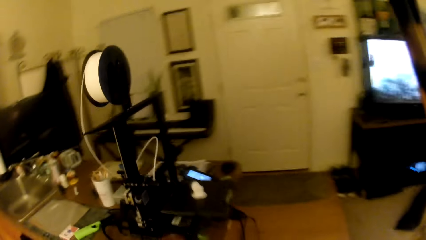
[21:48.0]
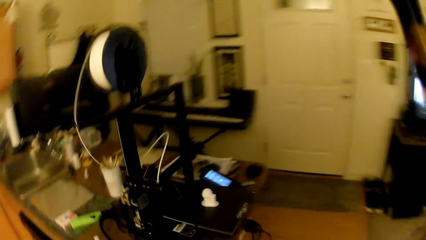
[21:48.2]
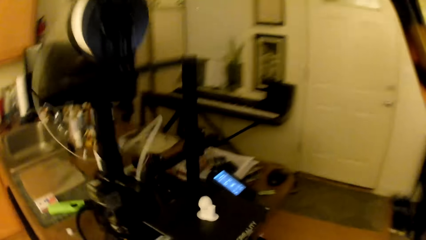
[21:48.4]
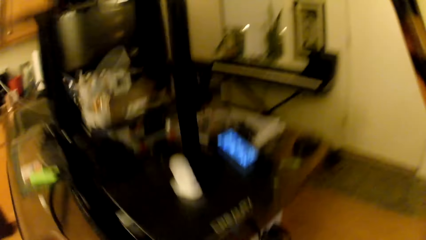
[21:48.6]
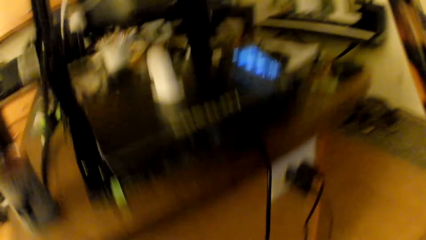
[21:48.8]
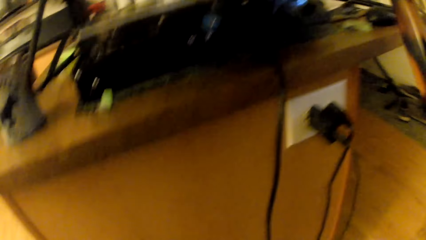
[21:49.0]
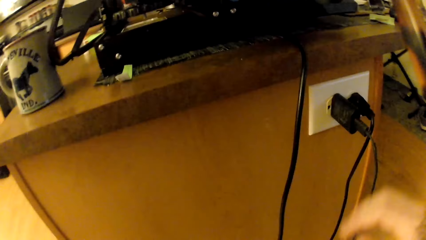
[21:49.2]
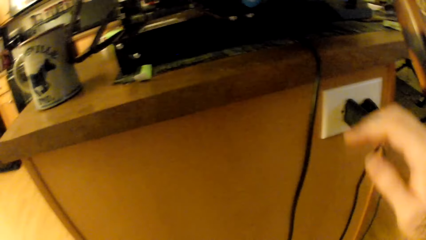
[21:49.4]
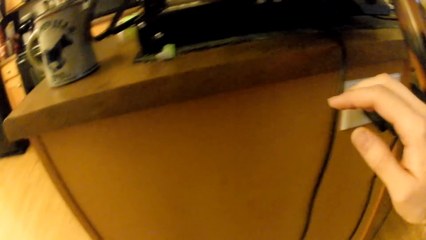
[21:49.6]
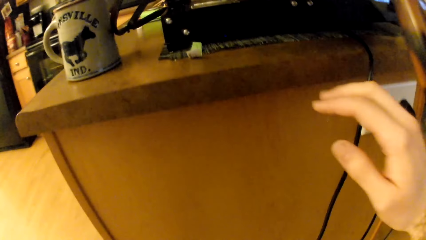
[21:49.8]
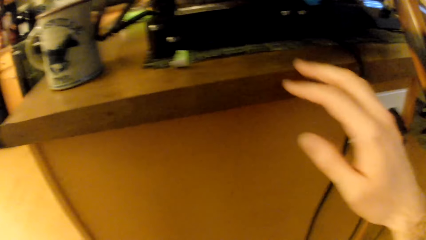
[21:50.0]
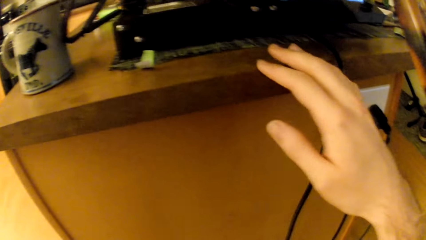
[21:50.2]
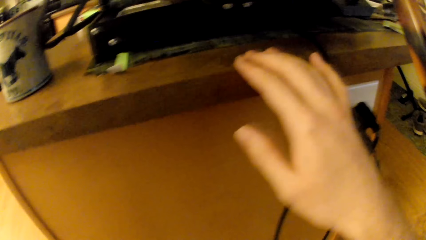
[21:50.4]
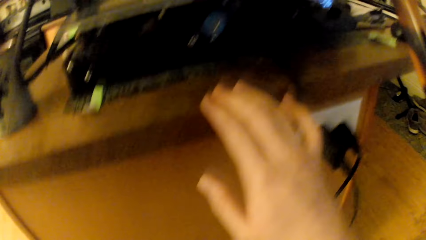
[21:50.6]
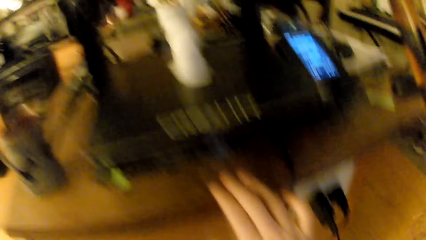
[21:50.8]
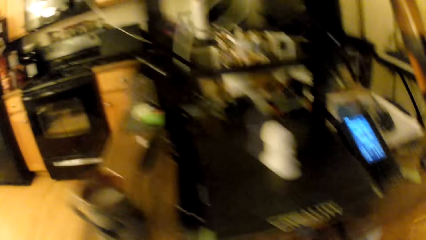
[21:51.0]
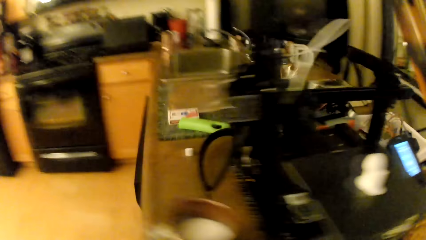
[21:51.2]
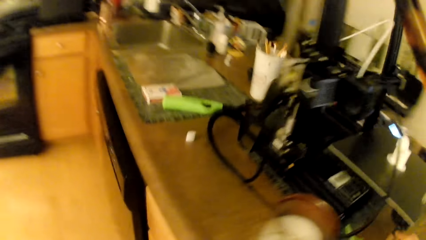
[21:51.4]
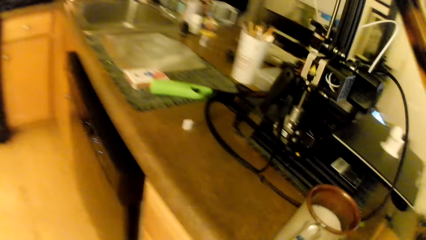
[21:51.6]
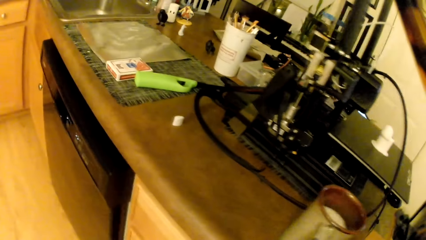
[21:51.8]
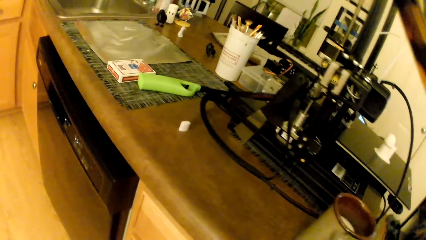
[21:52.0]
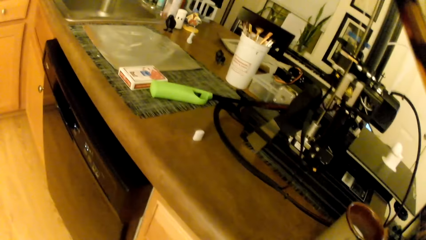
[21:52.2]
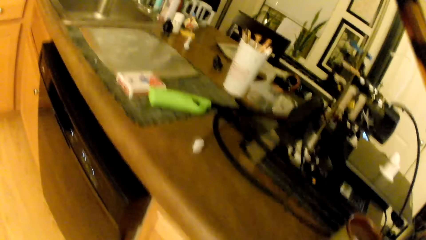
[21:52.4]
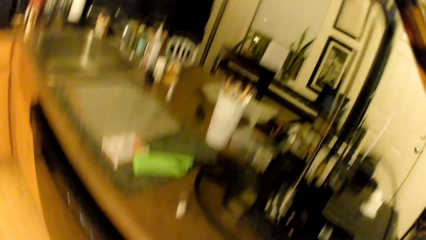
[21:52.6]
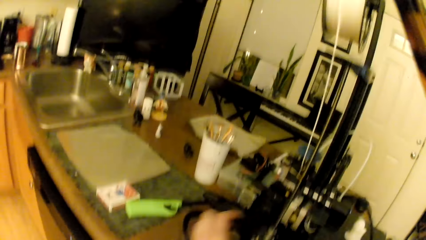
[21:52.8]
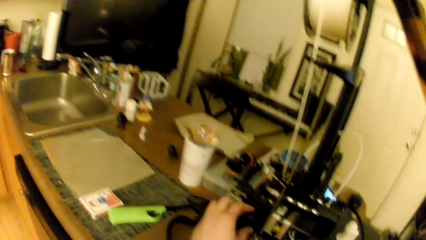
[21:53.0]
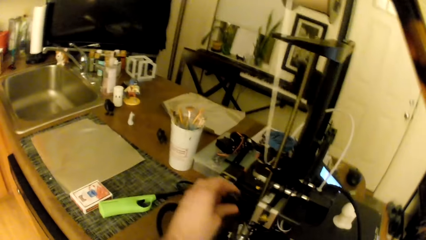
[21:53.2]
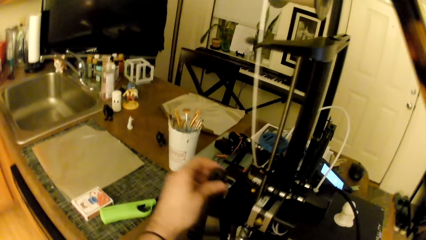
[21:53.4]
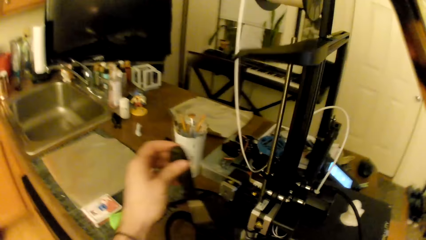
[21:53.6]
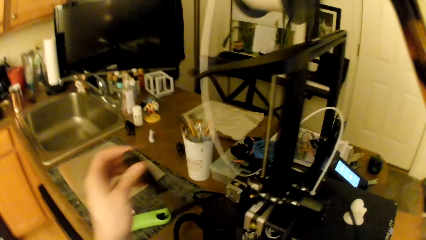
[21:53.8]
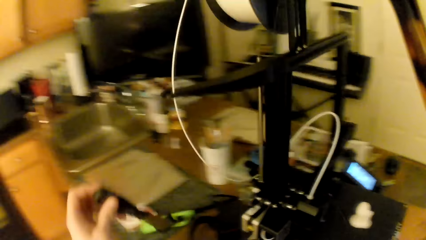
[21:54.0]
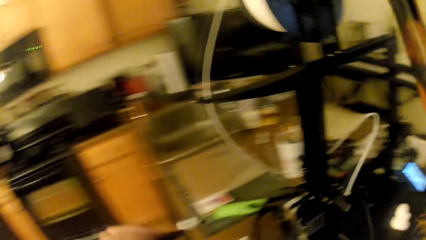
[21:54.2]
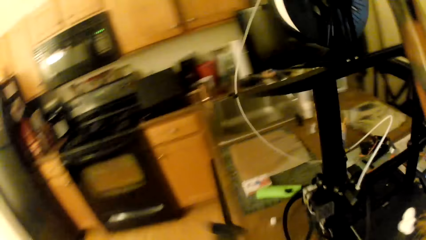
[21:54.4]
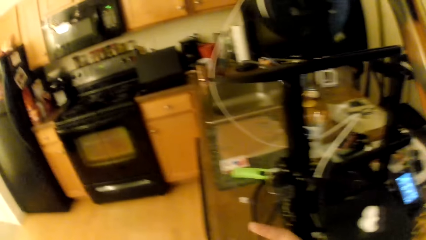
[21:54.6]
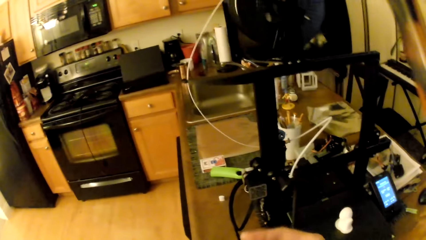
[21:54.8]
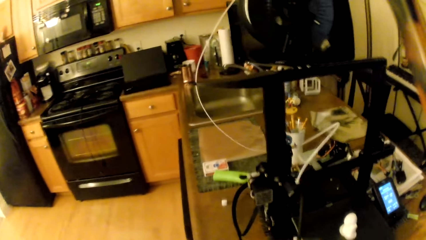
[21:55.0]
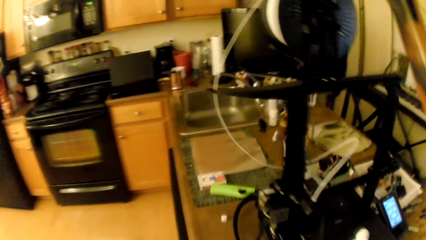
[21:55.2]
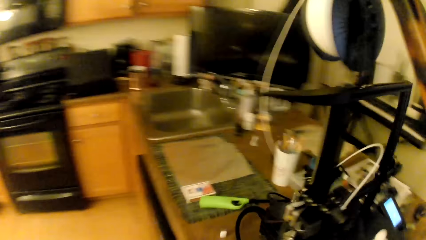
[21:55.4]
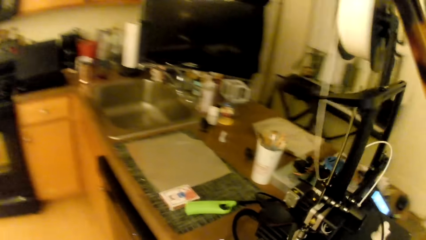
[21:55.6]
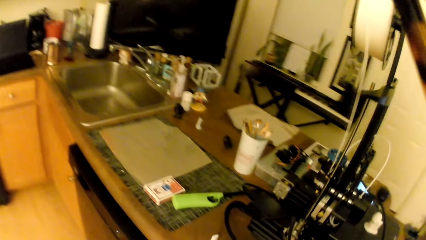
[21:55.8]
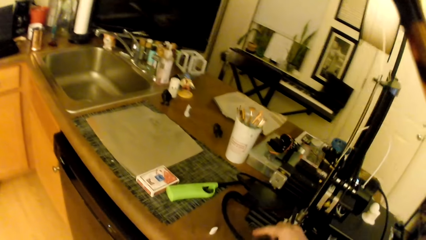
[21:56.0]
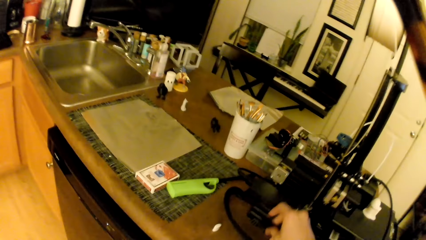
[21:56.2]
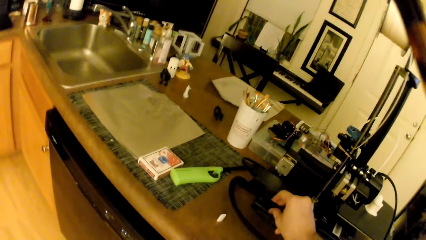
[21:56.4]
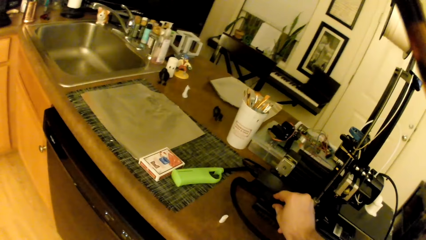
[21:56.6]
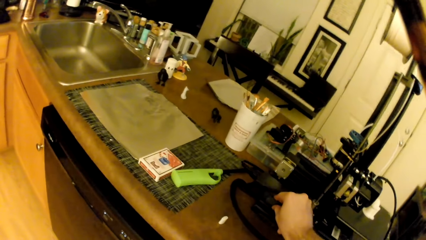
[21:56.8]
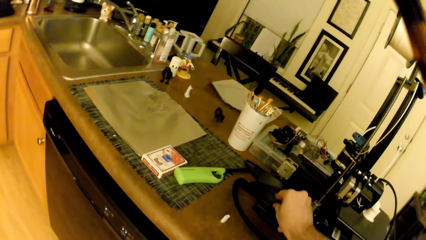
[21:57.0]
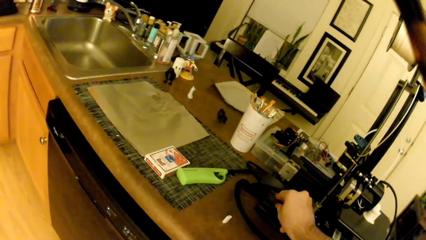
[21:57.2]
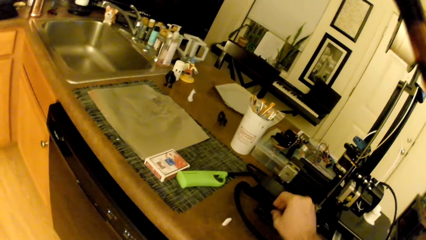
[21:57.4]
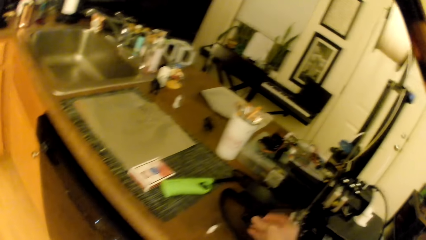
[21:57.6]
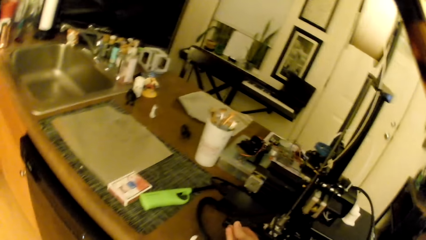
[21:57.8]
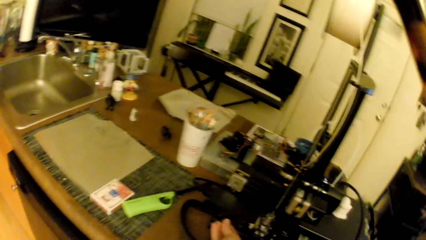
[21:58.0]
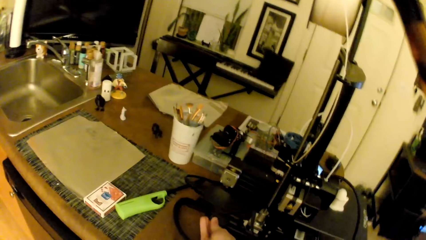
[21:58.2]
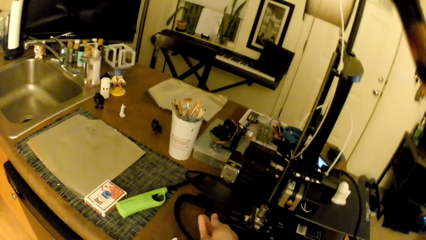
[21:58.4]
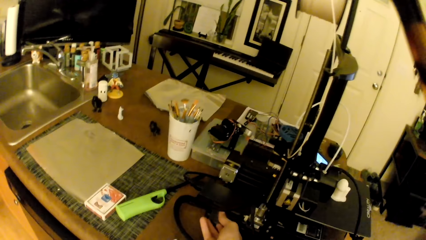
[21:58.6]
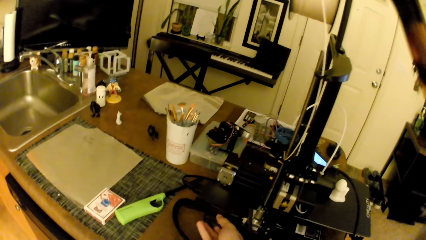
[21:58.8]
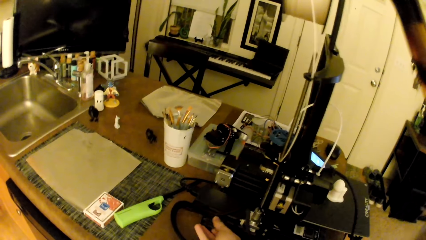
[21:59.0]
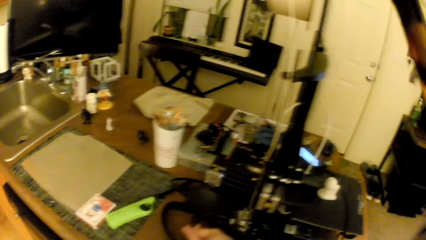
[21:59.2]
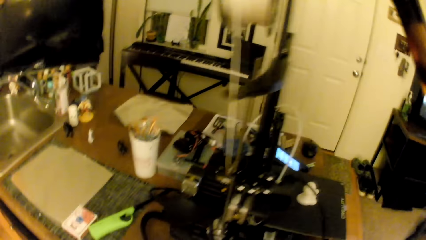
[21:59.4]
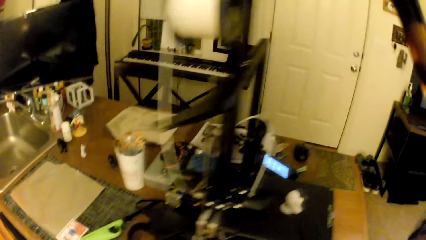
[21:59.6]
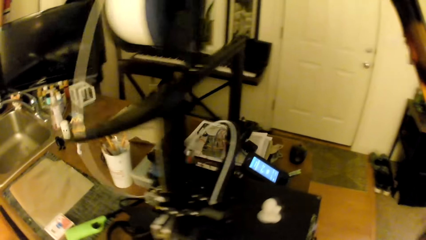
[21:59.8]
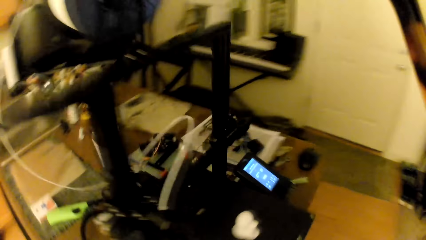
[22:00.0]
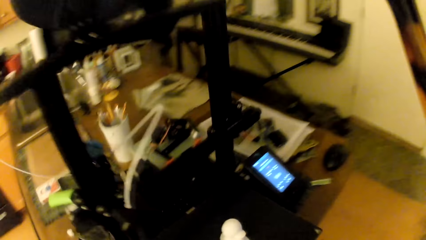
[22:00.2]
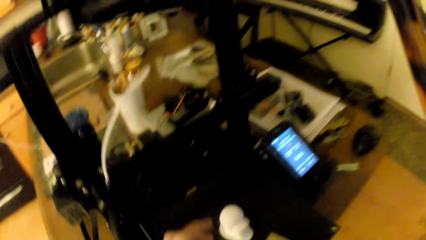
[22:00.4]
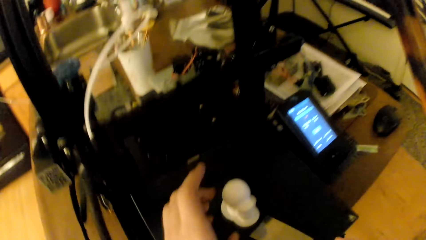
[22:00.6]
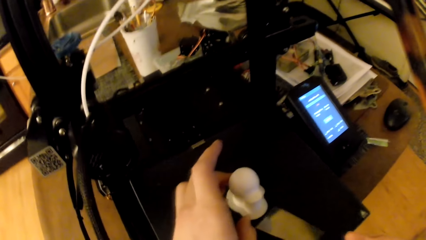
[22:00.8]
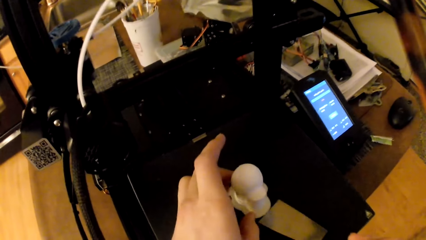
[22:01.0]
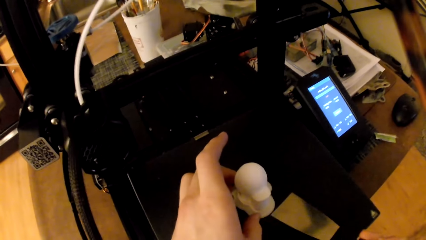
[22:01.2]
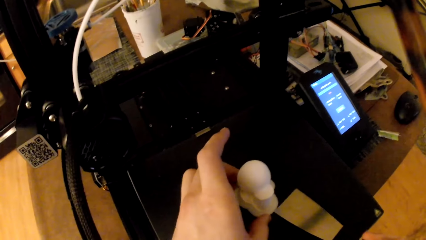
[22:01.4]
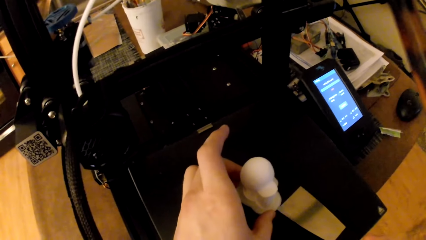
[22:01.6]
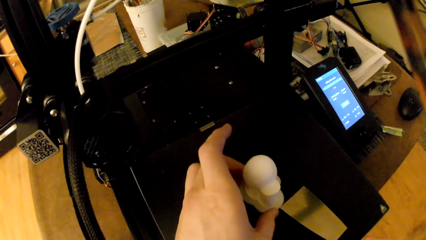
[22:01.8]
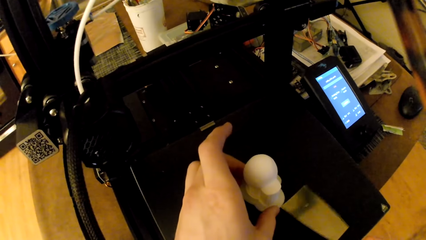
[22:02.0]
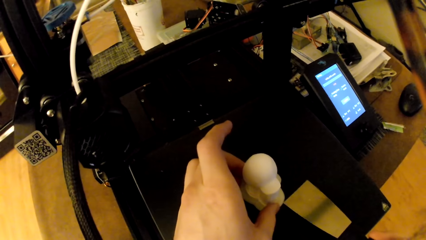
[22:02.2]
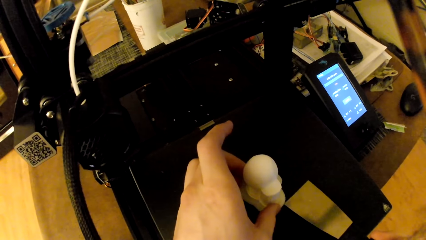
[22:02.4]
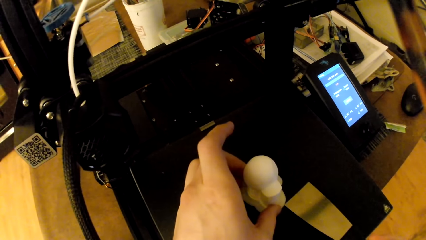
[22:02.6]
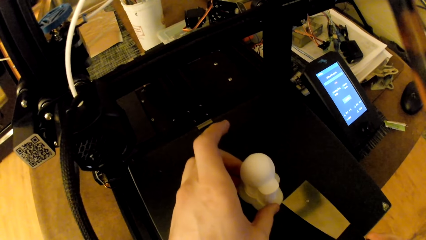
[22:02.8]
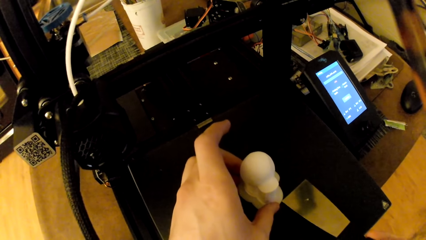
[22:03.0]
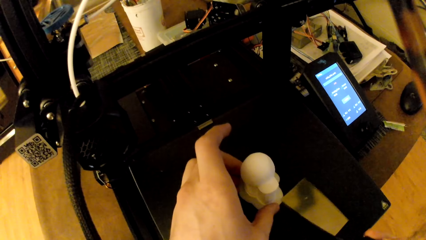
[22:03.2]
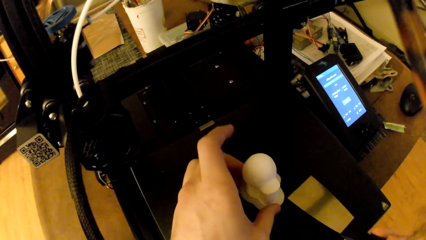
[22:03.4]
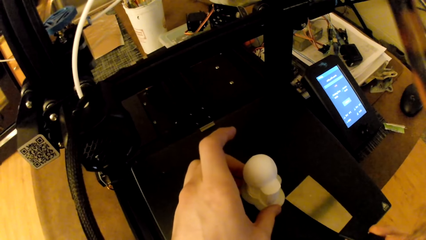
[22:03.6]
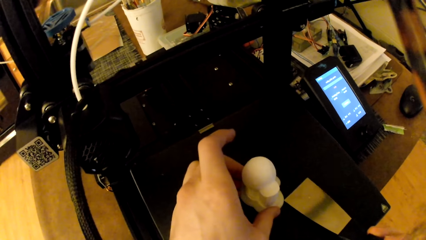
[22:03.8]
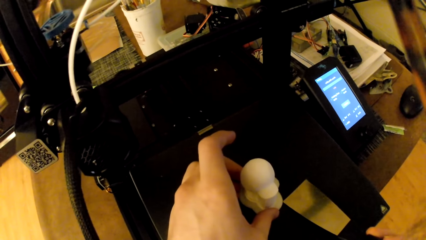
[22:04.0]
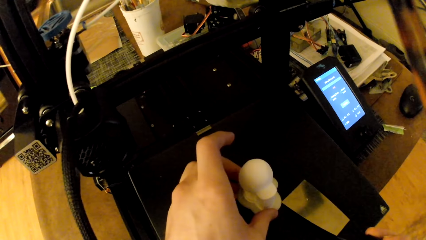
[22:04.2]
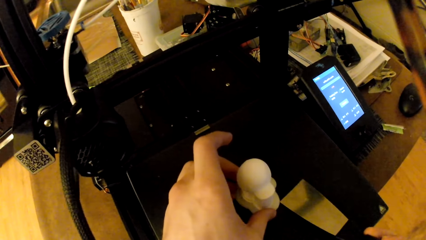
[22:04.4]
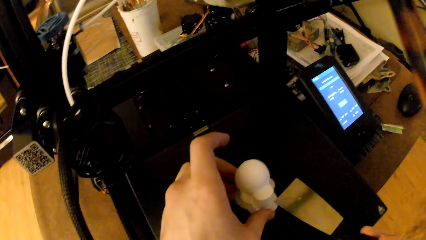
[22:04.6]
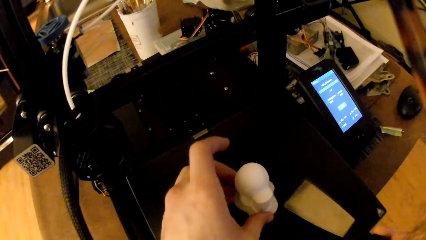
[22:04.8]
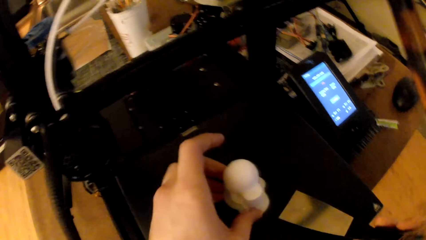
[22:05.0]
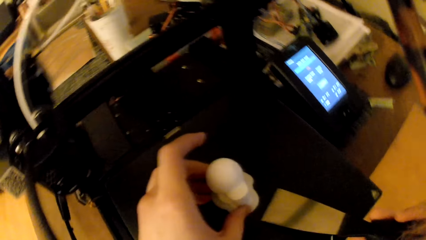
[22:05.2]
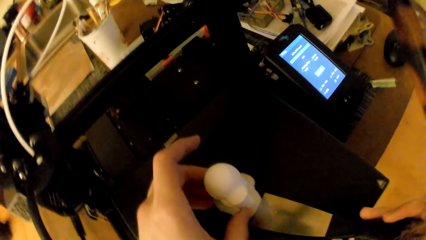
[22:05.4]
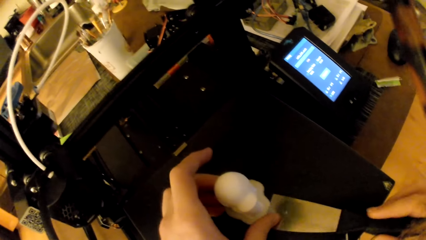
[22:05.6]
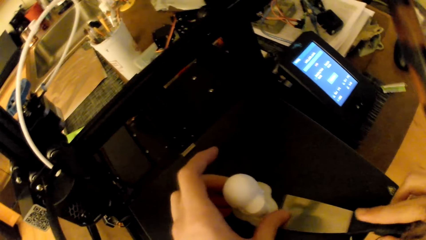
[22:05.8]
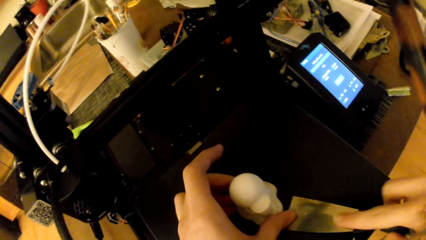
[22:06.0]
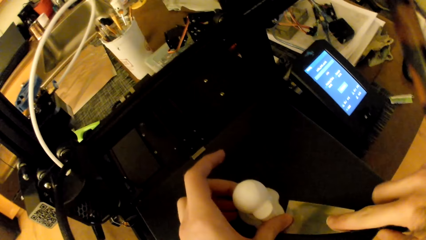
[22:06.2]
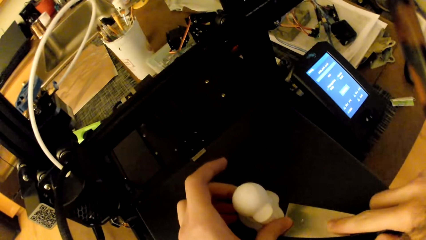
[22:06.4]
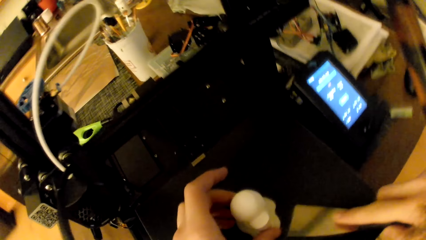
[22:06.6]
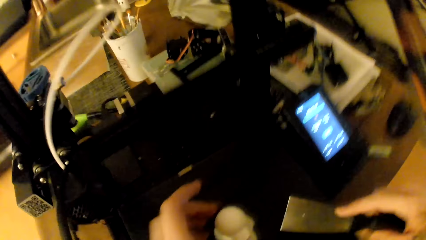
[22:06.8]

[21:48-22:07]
The camera wearer fixes something. He picks up a pallet knife from the table with his left hand. He adjusts a black object on the table with his right hand. He works on the white toy with the pallet knife in his right hand. He removes the doll on the machine.
